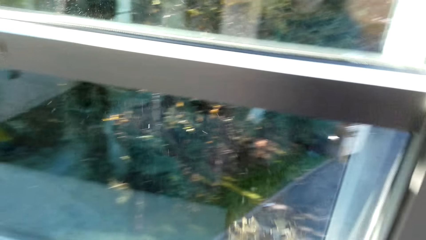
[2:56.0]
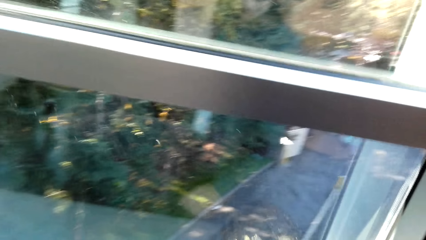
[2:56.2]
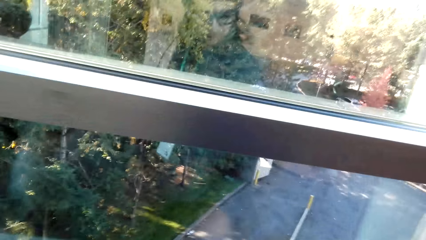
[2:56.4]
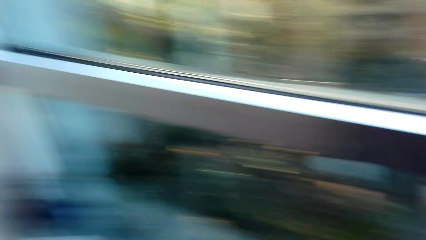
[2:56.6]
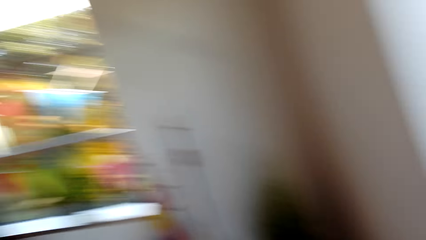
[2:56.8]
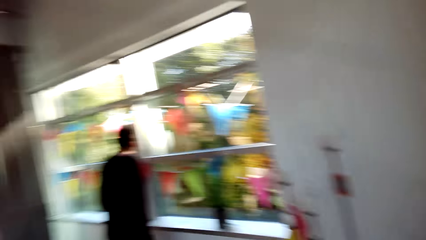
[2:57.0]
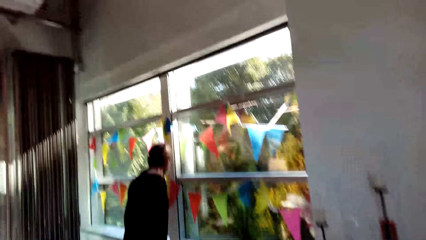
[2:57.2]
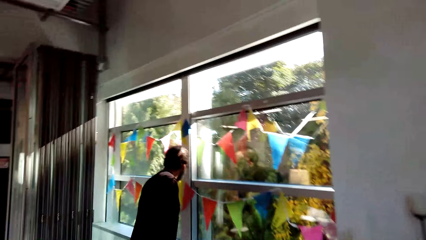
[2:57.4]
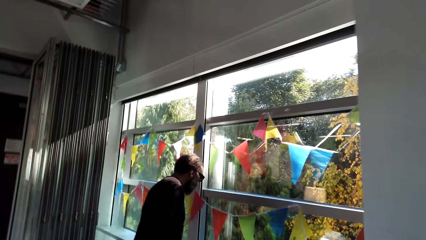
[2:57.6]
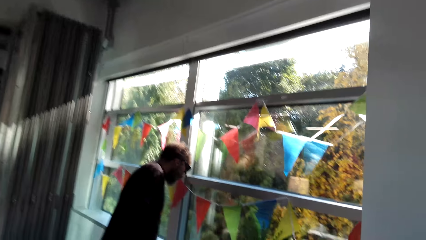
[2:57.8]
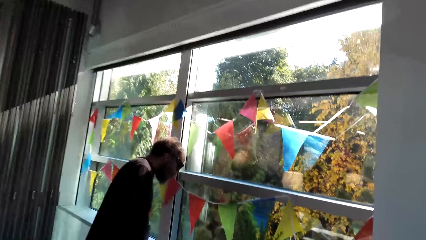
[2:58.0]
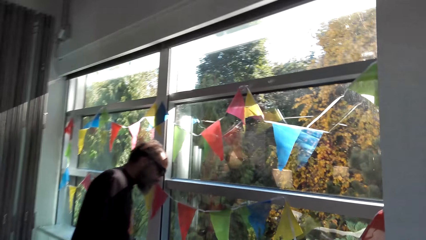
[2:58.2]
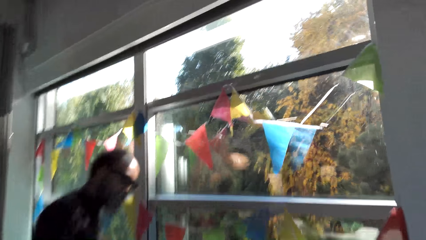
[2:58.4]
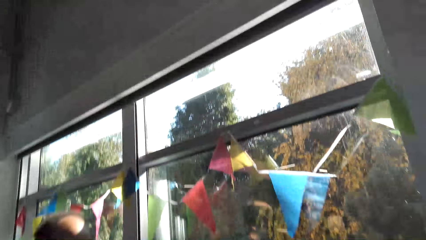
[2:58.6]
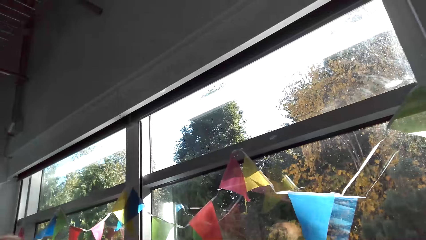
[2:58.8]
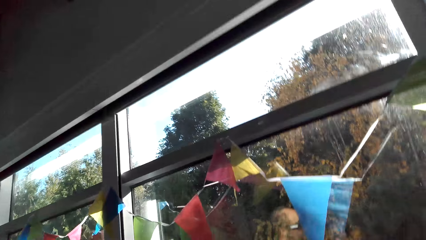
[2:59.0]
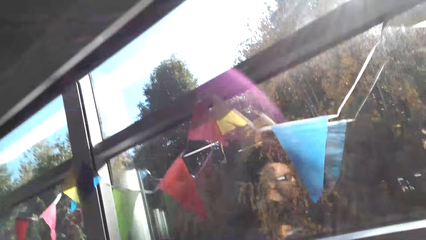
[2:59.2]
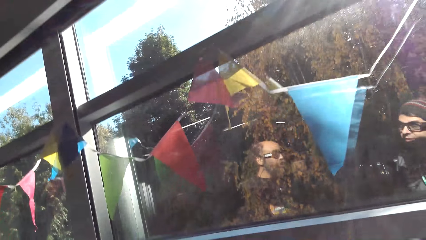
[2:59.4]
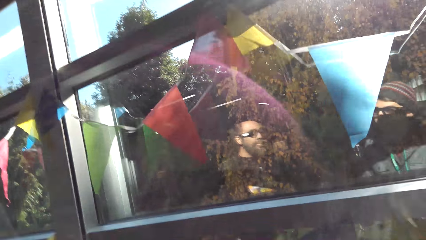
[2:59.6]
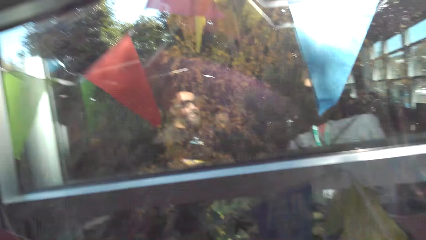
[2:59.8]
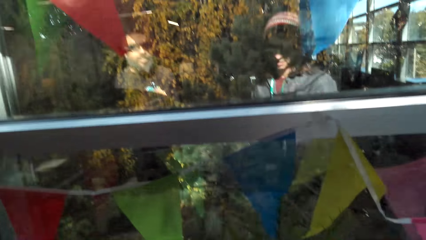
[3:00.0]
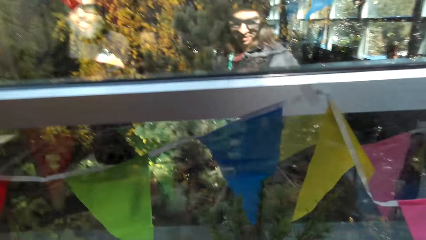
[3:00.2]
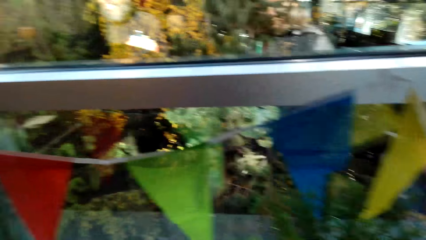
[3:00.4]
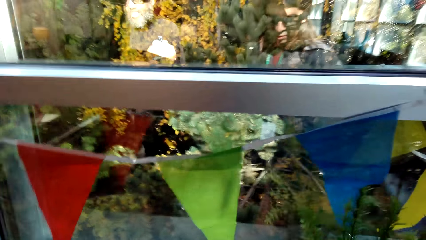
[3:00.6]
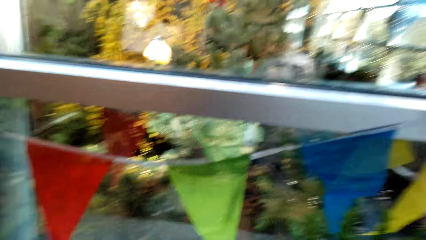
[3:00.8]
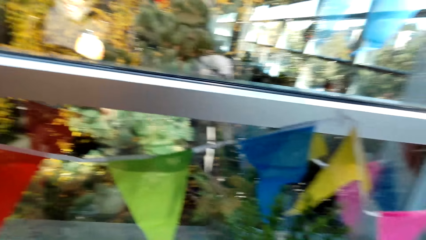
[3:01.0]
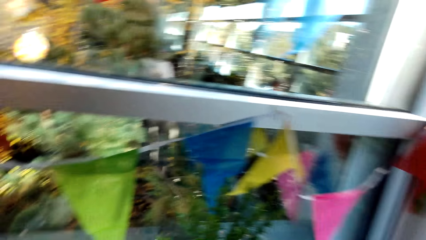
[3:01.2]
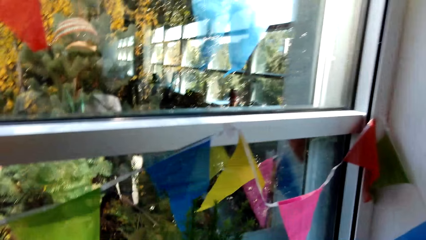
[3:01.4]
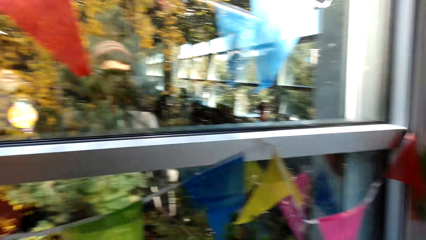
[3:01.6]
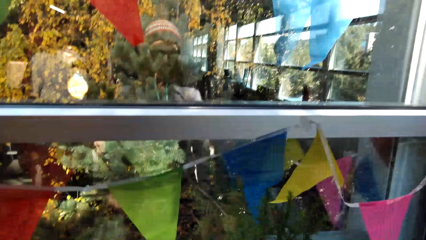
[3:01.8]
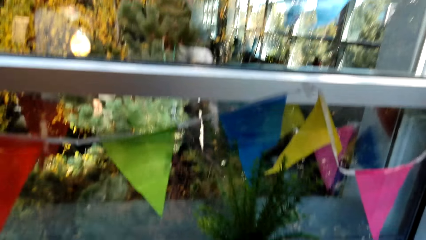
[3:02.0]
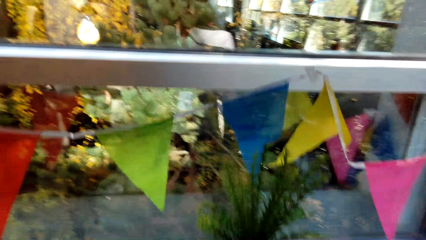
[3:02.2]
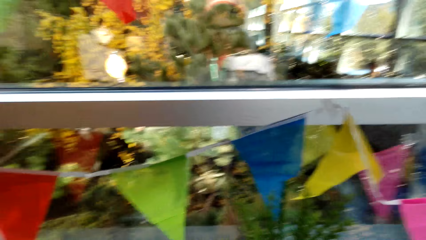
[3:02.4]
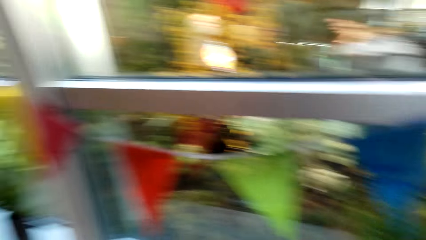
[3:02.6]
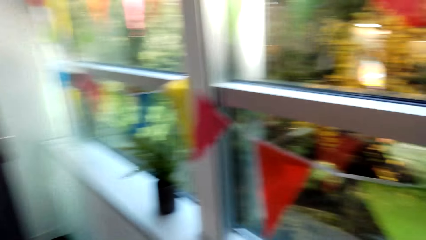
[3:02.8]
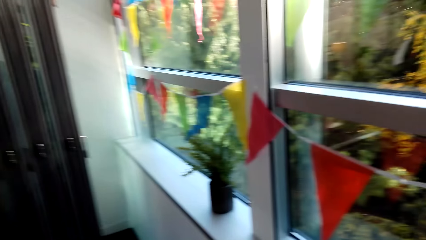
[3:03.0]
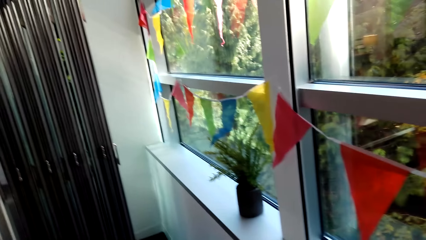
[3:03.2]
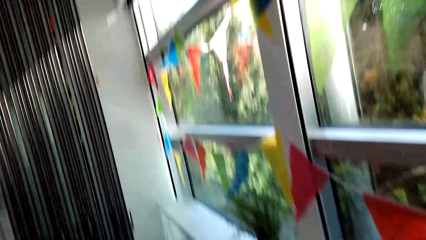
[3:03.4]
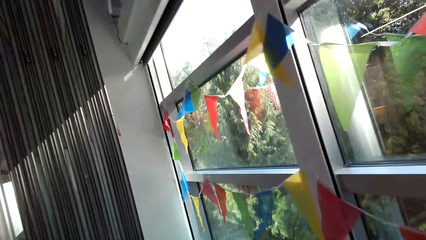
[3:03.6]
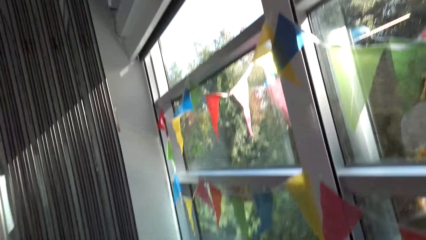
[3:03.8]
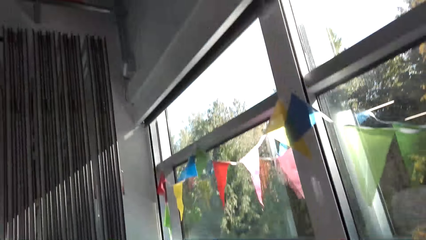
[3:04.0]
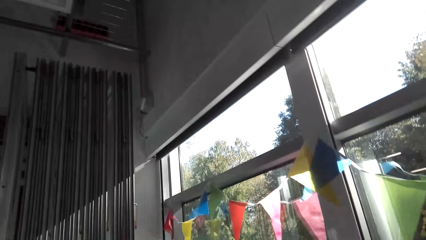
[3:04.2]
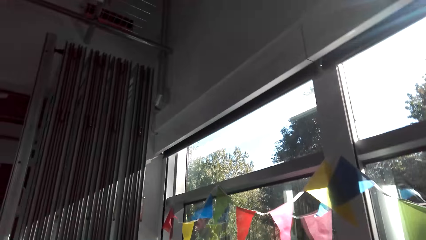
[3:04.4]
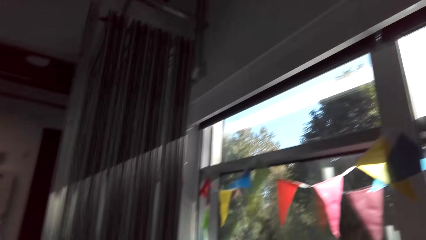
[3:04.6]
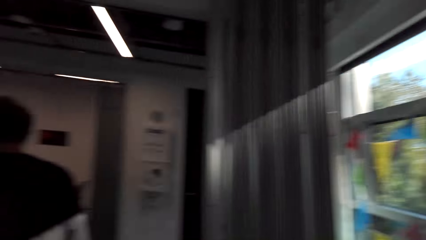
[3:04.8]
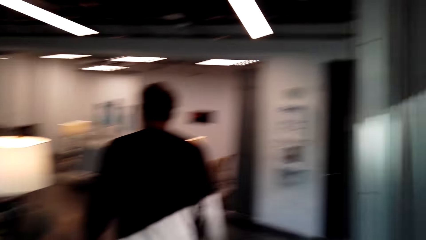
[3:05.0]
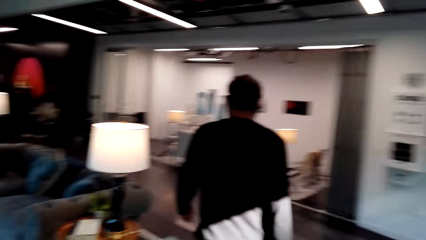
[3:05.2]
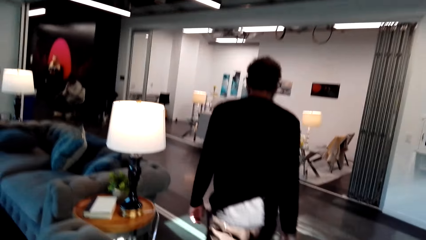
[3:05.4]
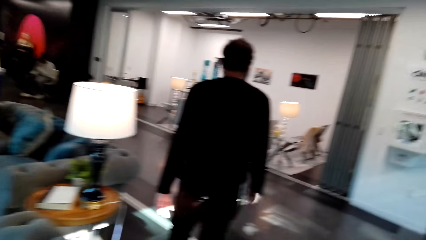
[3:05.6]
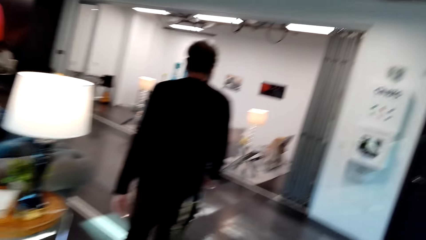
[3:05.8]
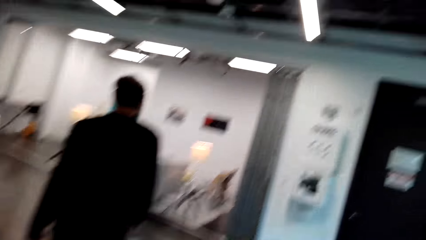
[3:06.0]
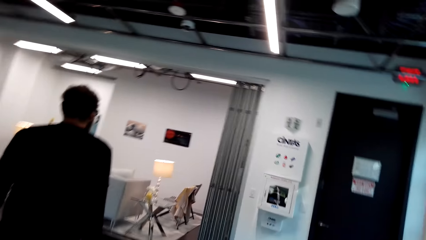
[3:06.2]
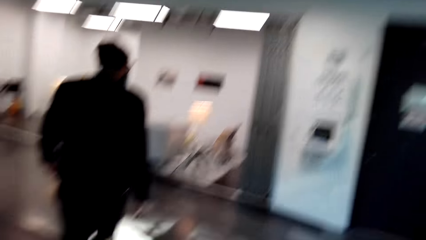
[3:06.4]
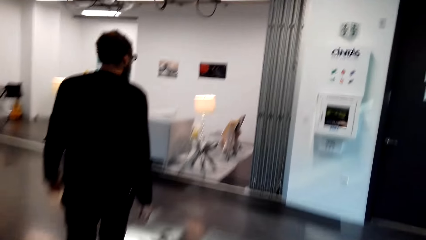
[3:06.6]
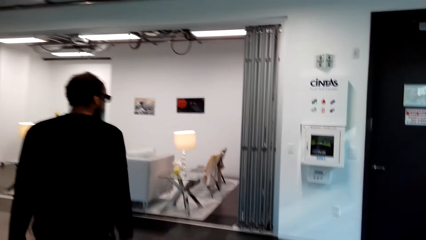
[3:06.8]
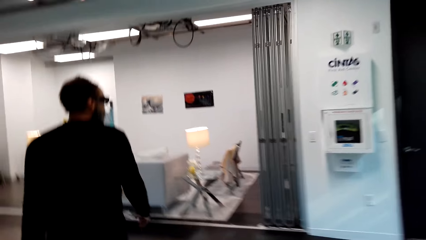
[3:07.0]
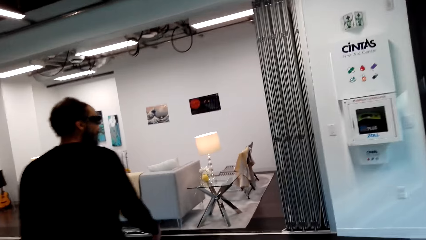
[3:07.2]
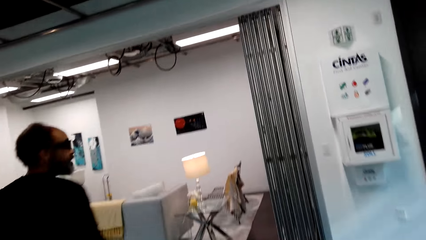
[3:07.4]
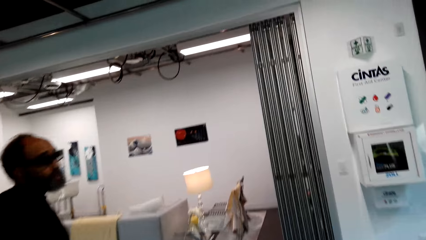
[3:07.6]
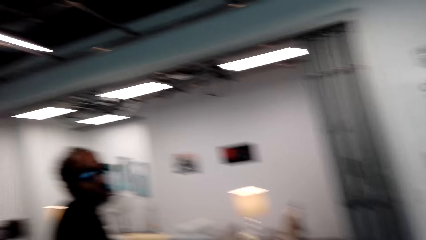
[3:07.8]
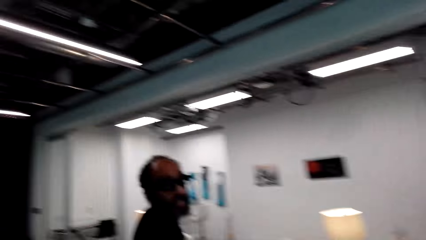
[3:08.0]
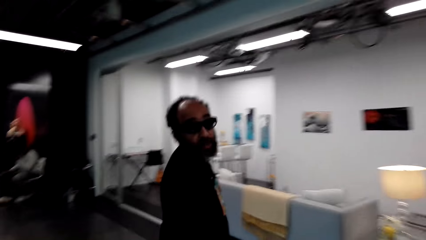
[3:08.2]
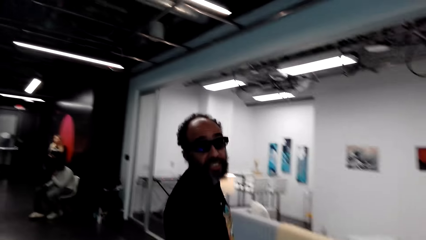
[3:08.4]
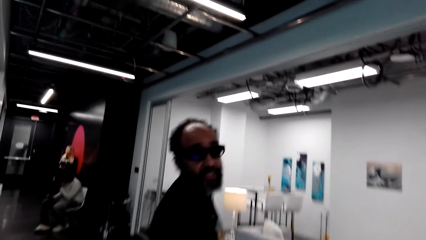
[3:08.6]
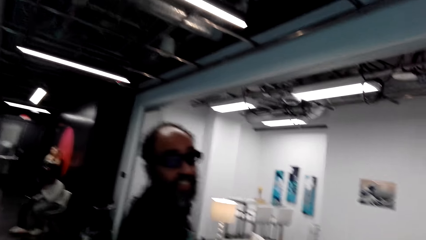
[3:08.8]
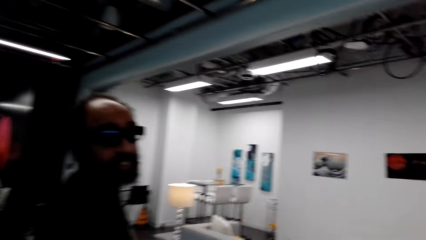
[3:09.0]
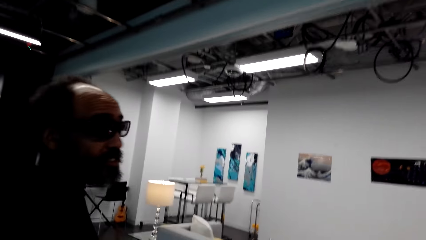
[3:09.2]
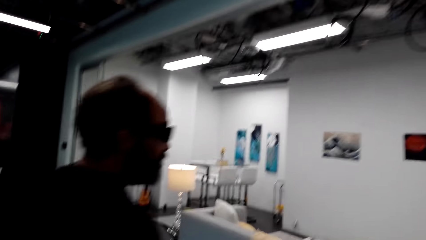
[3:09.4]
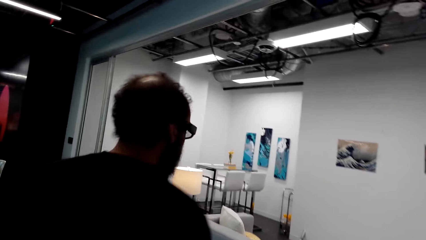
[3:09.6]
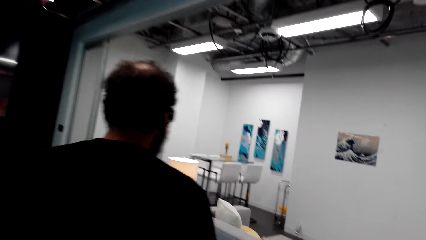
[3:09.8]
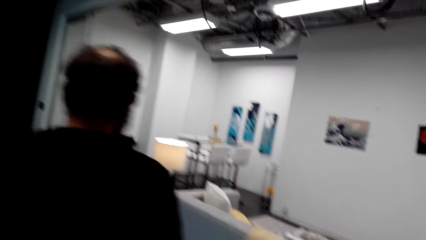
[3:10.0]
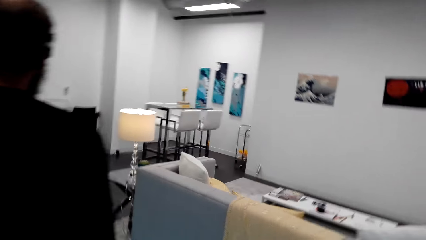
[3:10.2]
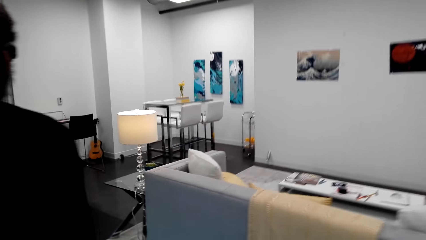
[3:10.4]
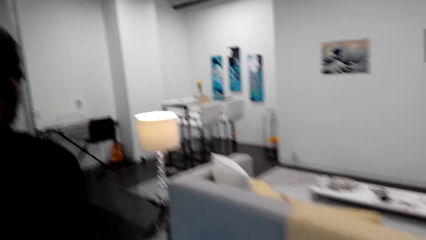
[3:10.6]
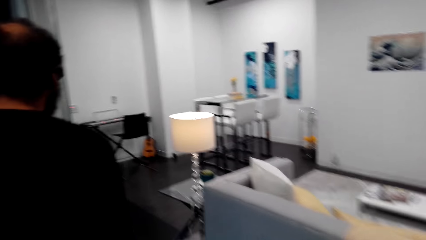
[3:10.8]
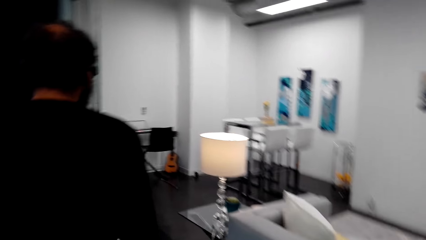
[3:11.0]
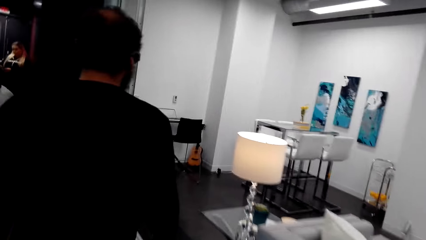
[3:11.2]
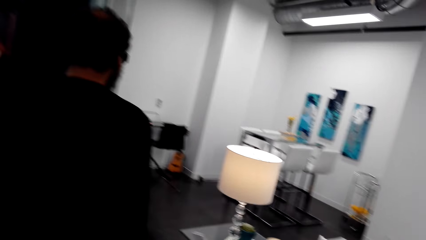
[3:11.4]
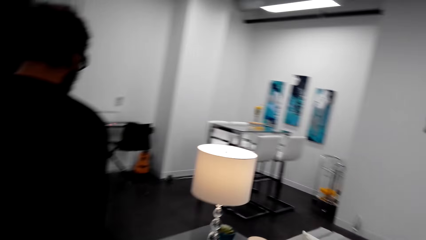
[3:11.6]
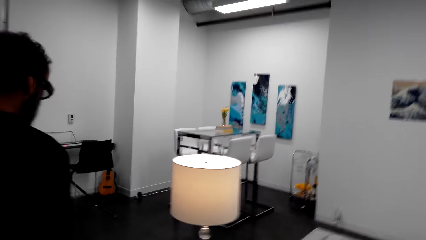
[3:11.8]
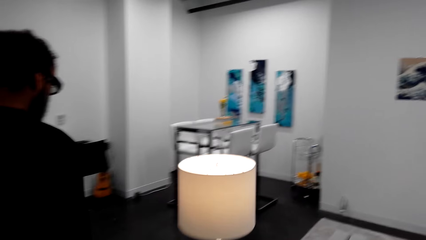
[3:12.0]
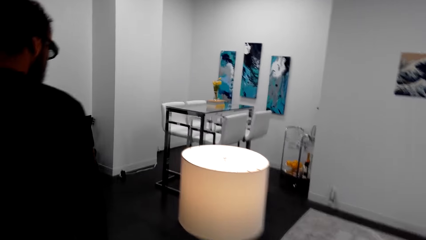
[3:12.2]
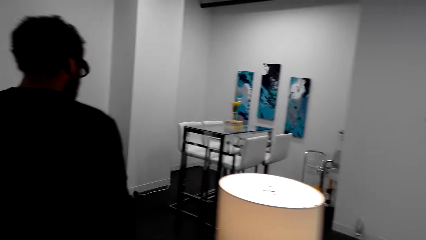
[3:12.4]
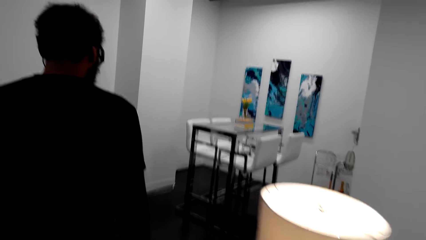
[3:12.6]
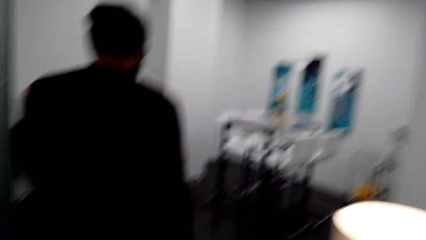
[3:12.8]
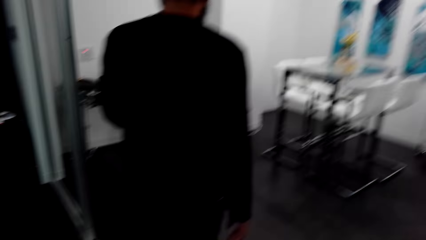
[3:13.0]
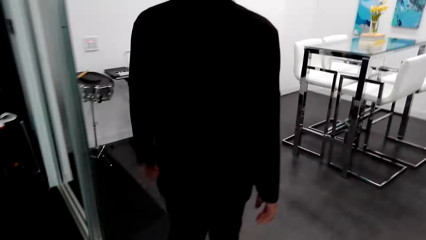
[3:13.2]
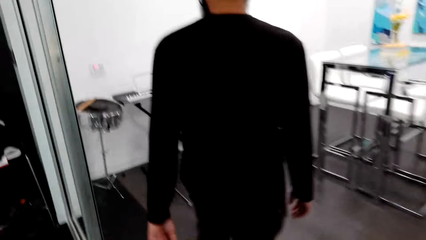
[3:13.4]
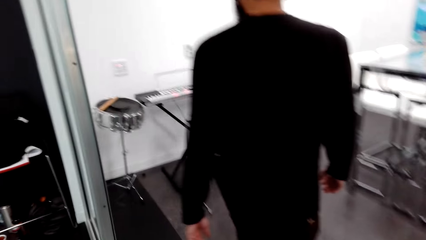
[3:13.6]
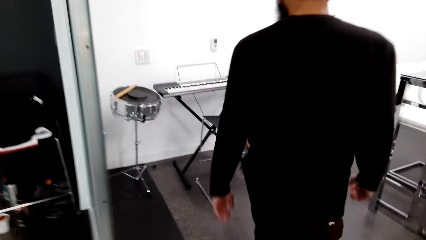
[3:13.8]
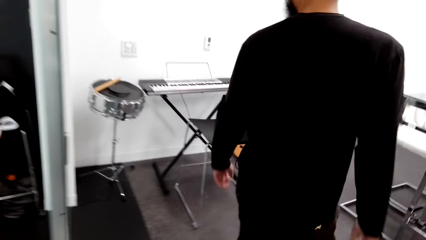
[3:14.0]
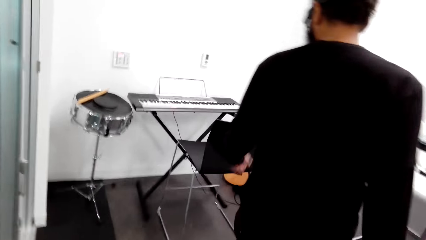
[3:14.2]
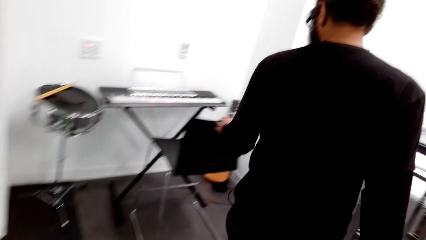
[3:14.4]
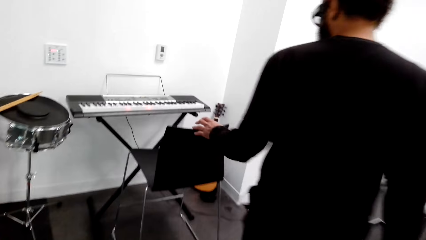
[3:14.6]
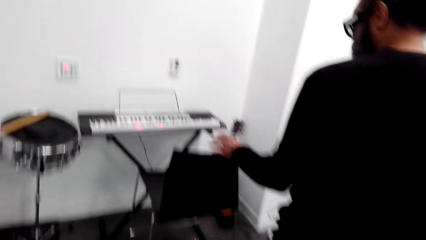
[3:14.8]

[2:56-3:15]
A man stands near the window in the building. The camera wearer walks around the house. The man walks around the house.
